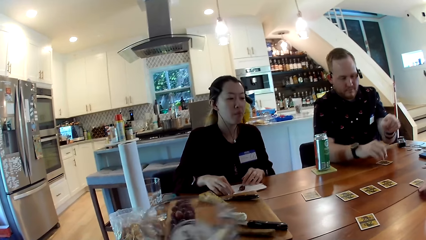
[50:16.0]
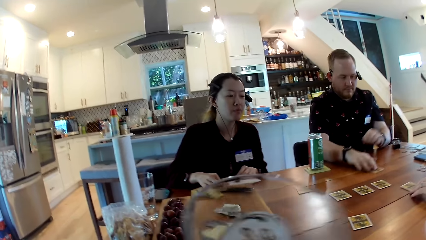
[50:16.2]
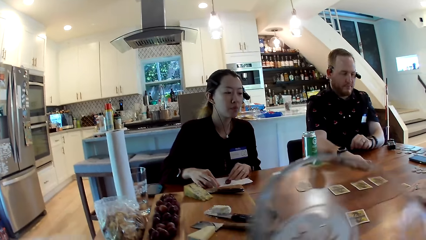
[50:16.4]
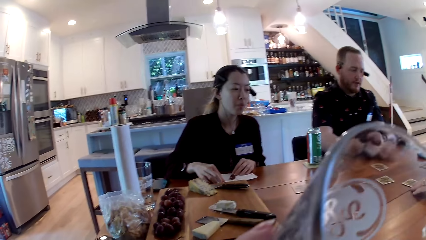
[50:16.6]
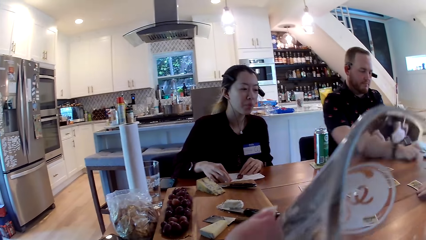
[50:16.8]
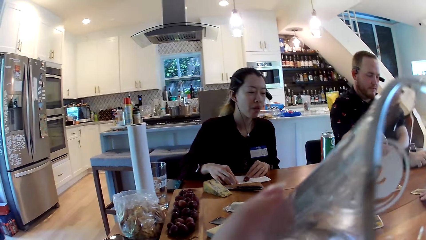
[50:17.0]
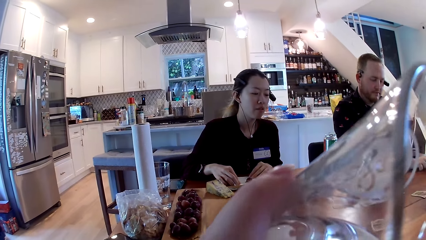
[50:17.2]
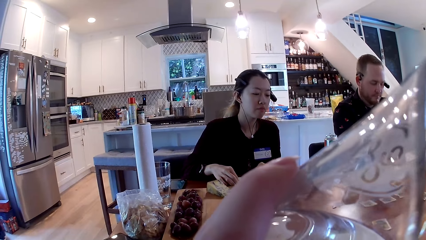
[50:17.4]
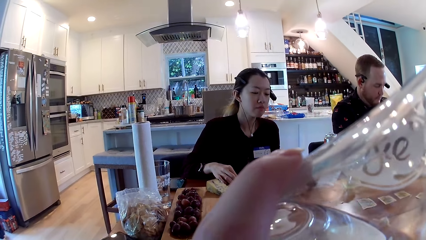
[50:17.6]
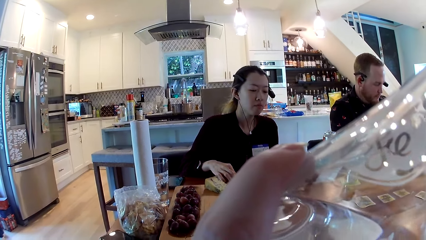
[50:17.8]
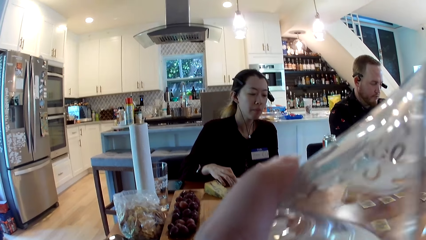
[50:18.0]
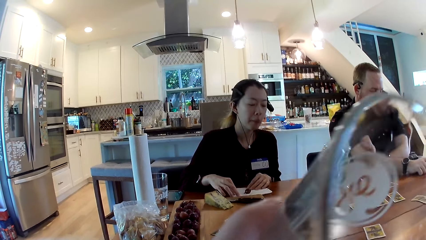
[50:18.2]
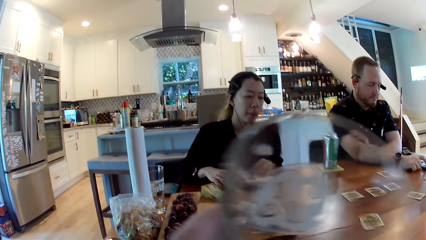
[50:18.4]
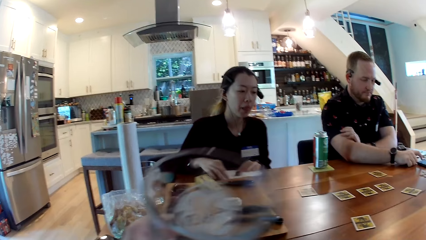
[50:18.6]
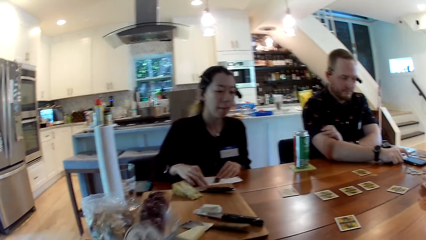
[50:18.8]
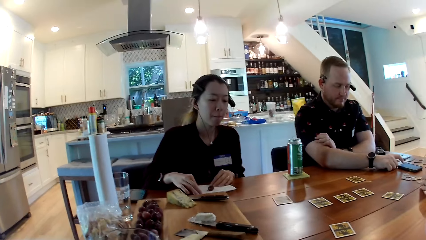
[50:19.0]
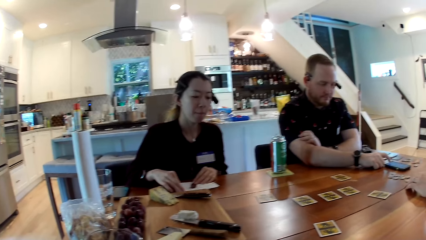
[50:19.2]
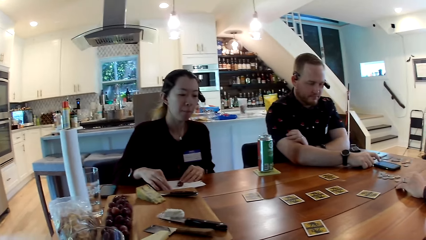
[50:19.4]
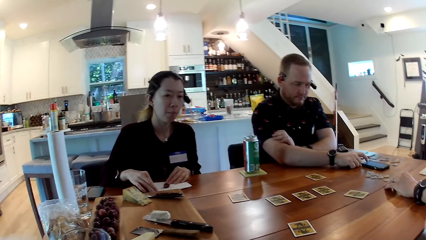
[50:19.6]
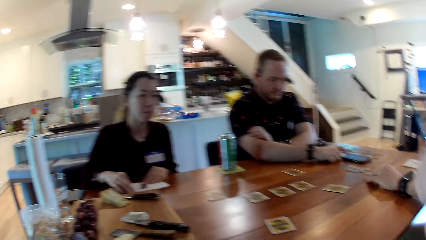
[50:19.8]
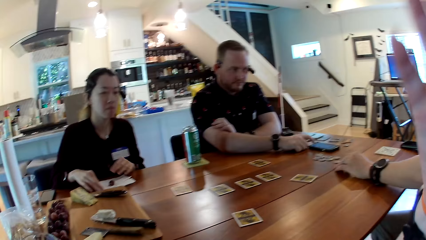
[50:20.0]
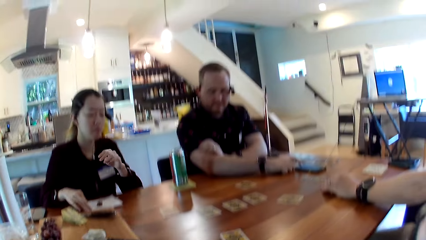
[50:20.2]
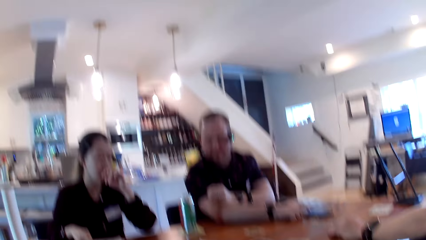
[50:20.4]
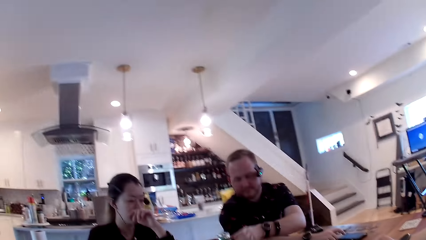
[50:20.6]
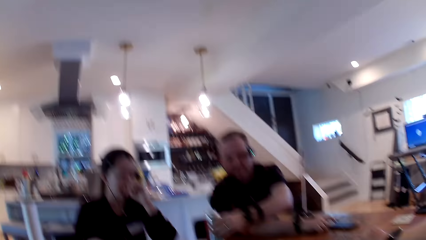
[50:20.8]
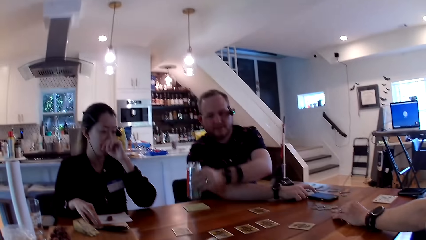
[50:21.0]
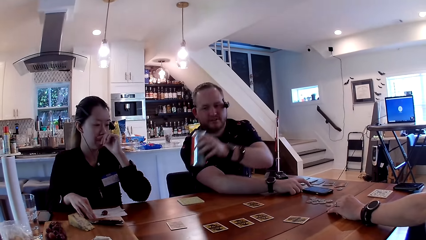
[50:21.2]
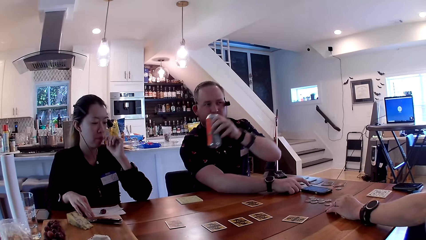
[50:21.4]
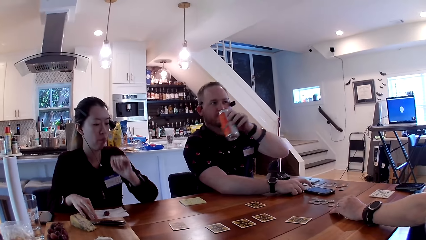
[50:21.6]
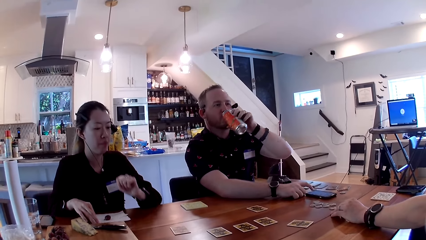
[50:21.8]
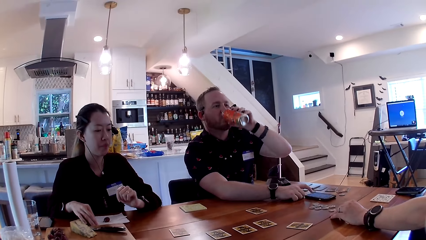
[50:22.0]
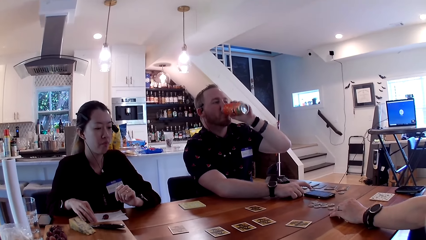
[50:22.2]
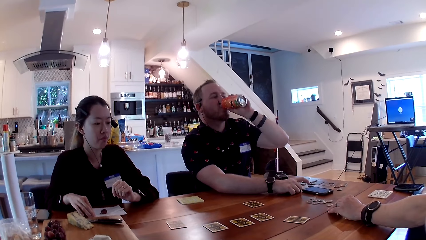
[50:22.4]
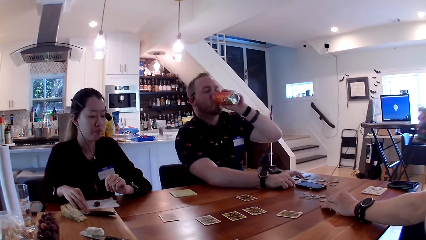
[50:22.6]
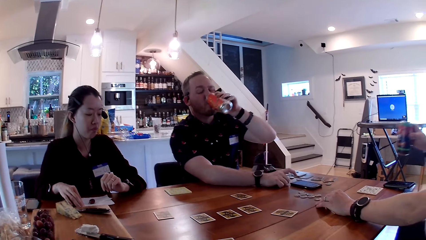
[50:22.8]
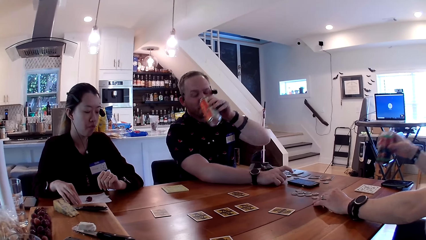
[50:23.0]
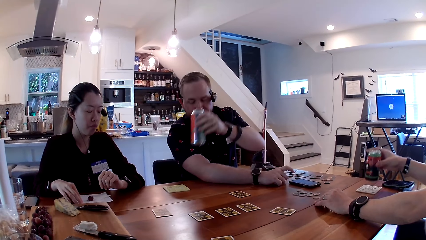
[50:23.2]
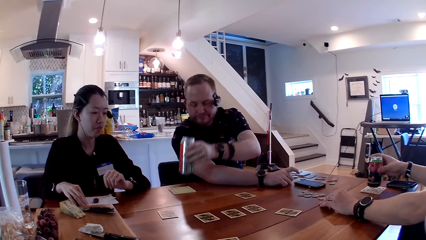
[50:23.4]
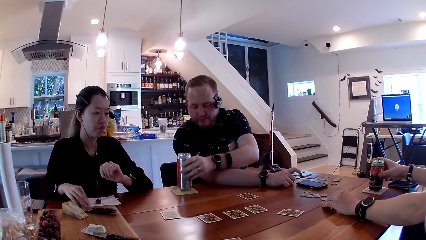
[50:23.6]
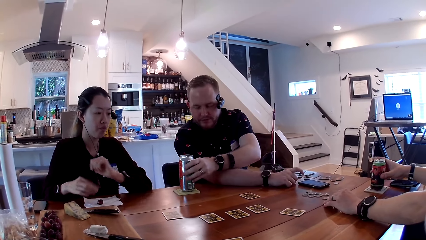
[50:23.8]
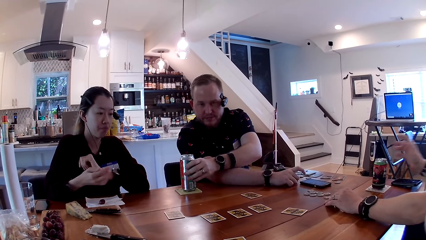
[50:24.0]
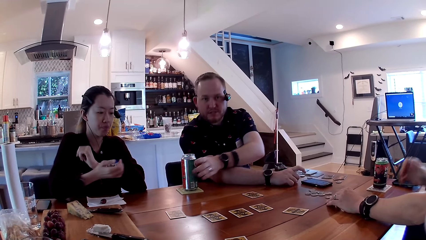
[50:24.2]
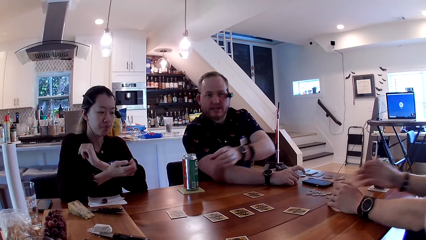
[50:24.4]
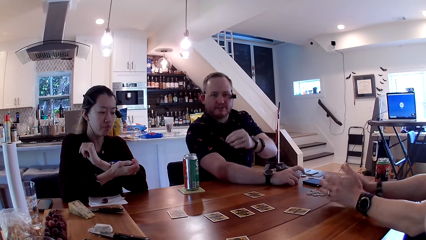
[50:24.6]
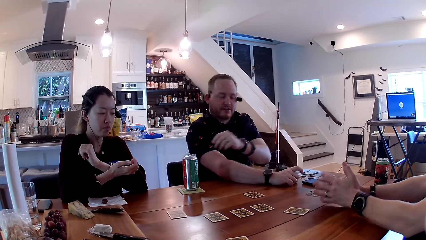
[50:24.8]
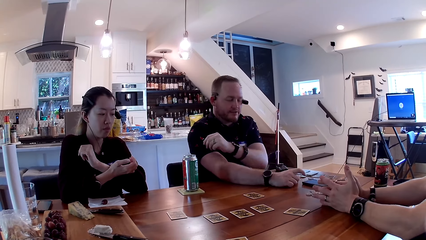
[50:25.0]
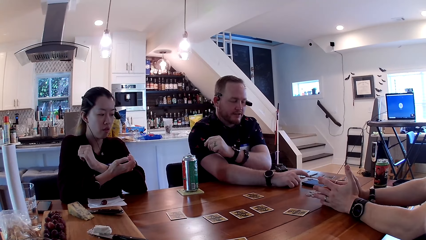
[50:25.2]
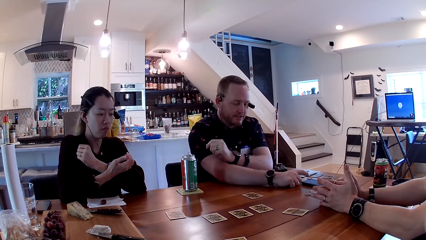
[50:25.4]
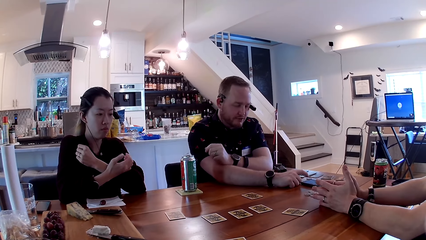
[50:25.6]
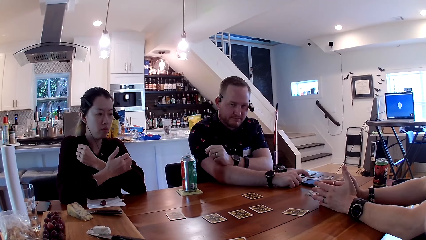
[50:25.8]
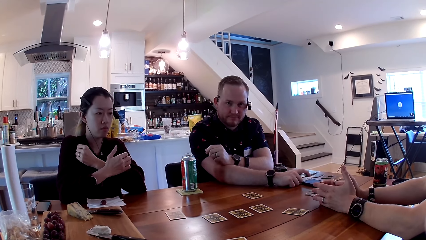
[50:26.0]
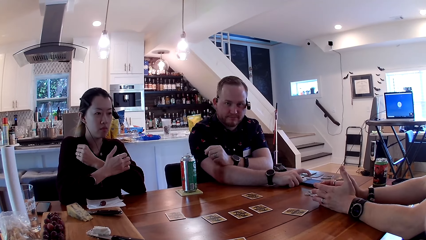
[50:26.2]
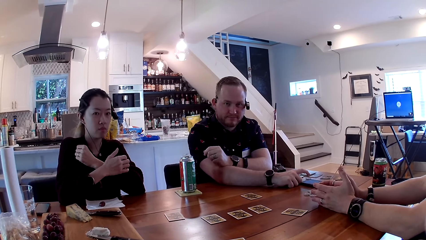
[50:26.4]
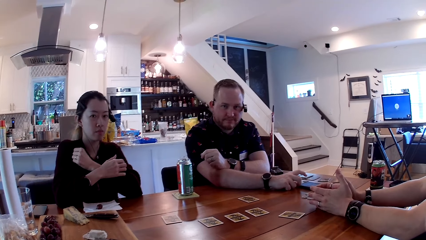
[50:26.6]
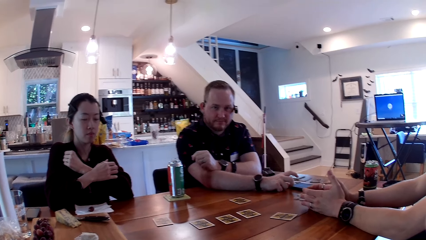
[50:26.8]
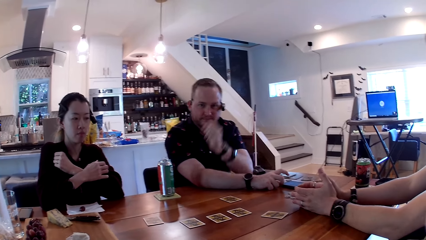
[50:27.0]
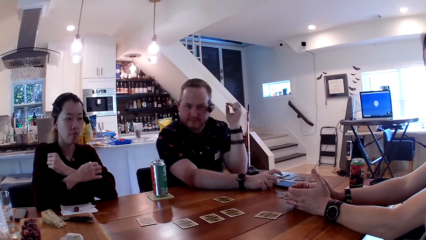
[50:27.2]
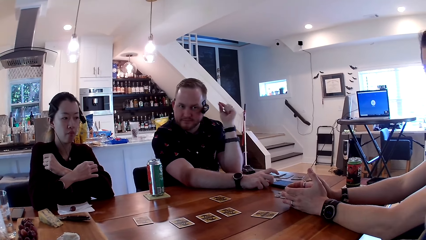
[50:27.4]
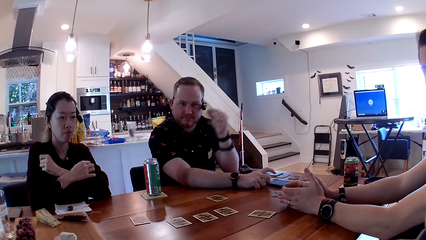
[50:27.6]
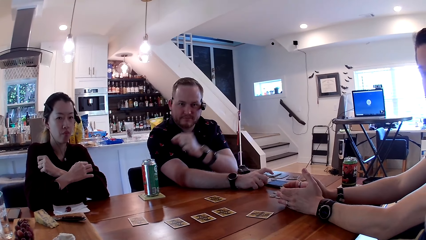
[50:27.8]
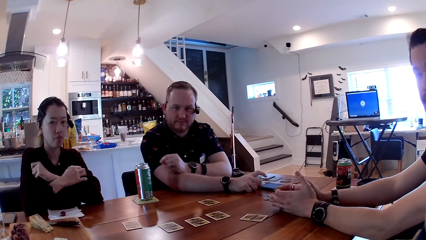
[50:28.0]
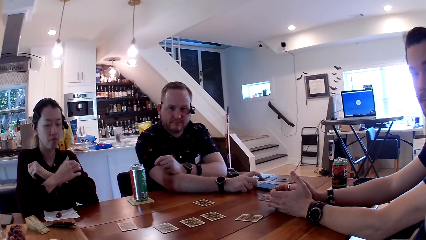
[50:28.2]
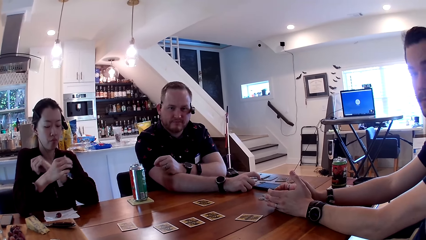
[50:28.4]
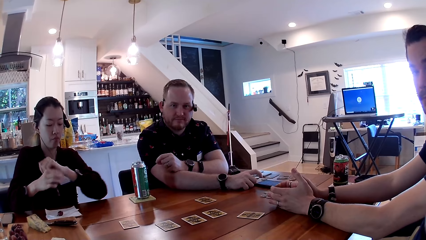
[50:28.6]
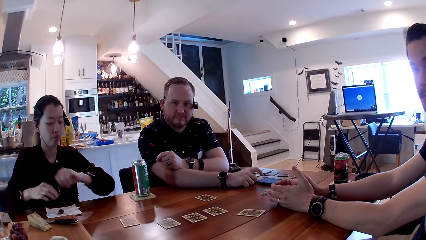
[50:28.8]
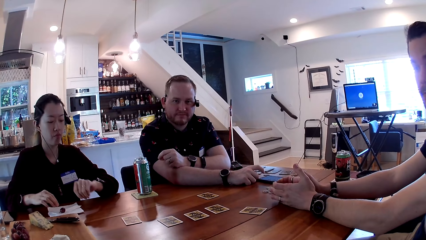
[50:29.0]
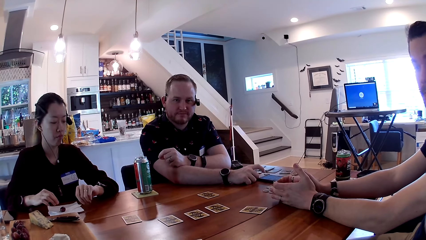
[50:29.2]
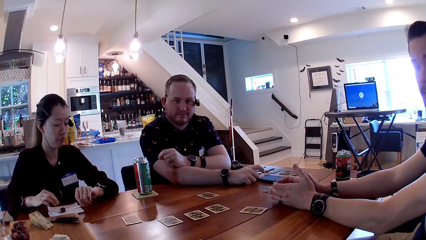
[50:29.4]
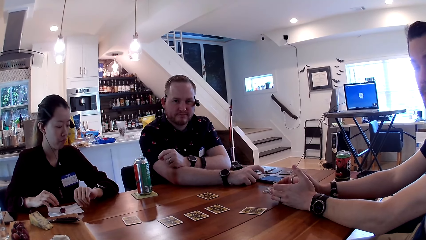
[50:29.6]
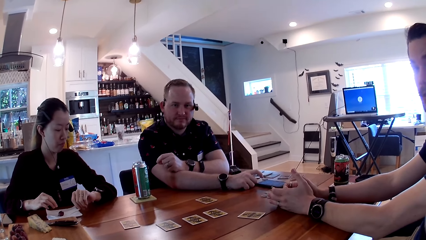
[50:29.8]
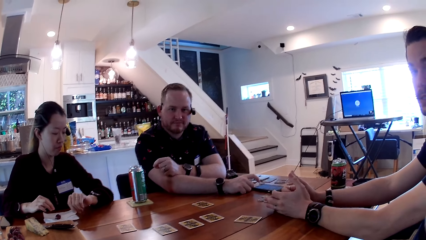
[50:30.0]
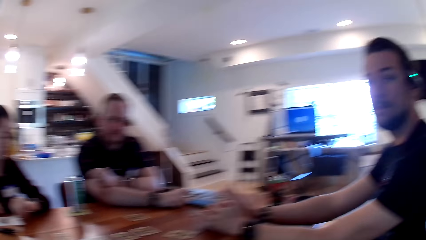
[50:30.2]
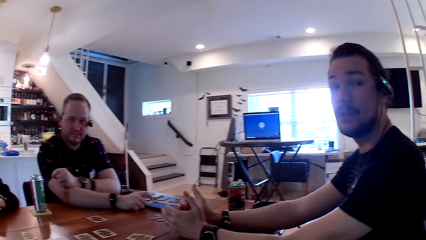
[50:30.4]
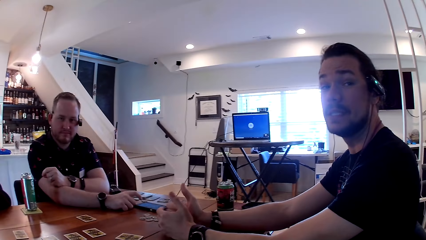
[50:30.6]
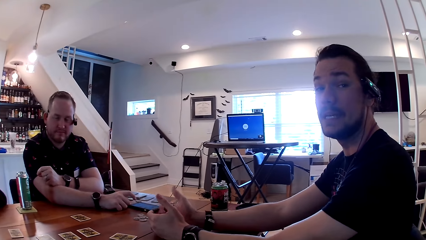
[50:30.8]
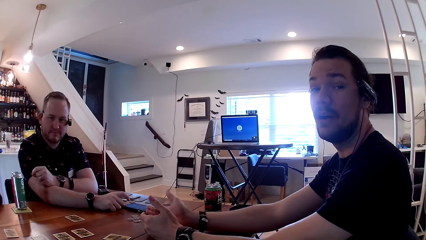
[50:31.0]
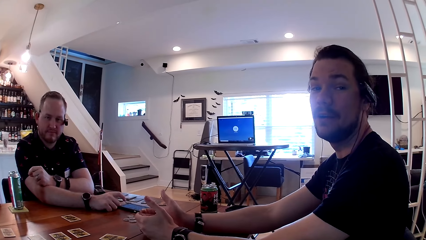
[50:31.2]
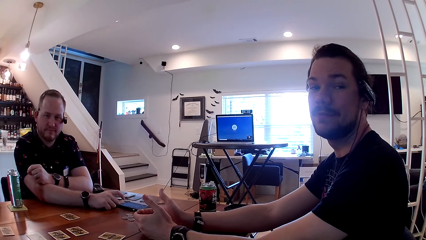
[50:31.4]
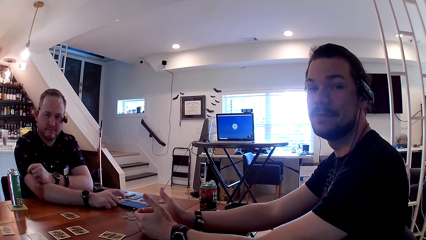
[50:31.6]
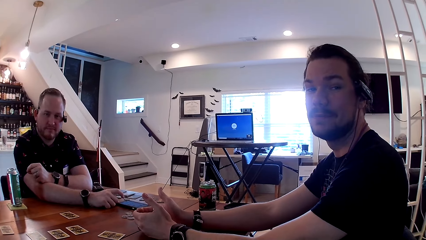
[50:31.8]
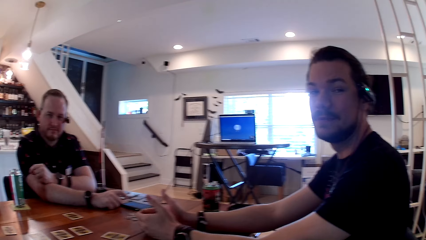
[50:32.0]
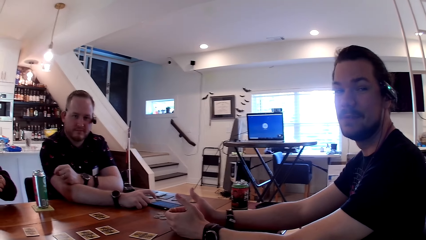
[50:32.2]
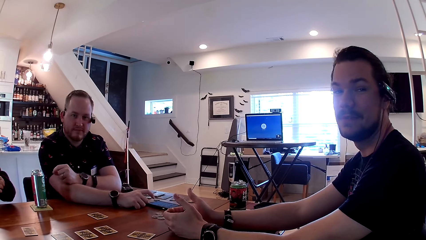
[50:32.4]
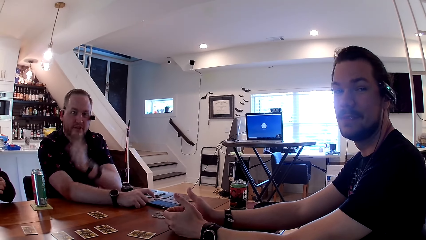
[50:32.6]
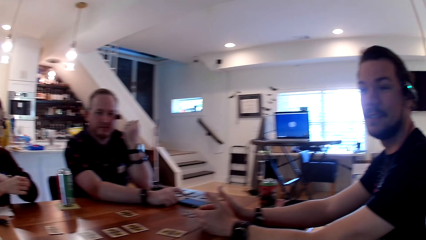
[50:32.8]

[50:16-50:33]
The camera wearer picks a cup of water from the table with her left hand. She drinks from the cup of water in her left hand. A man interacts with the camera wearer, a woman and another man. The first man touches the mobile phone. The camera wearer strokes her hair with her right hand. The woman scratches her nose with her left hand. The first man picks a can of soda from a coaster on the table with his left hand. He drinks from the can of soda in his left hand. The other man places a can of soda in his right hand on a coaster on the table. The first man drops the can bottle. The woman adjusts a watch on her left hand with her right hand. The first man touches the mobile phone. The camera wearer interacts with the friends. The woman stares at the watch. The first man interacts with the friends.
